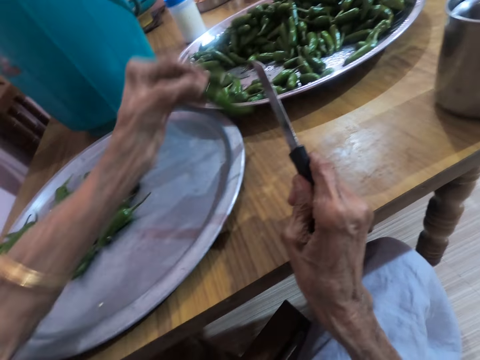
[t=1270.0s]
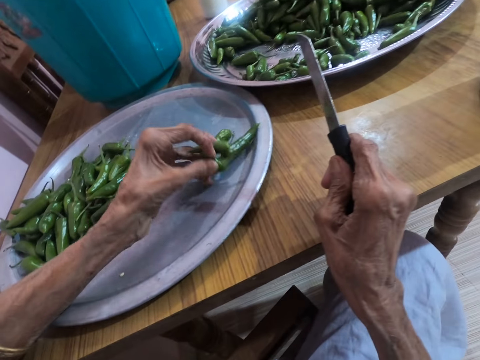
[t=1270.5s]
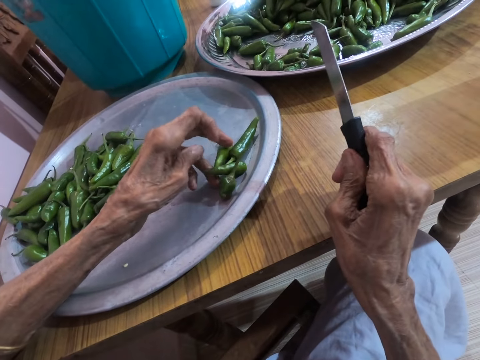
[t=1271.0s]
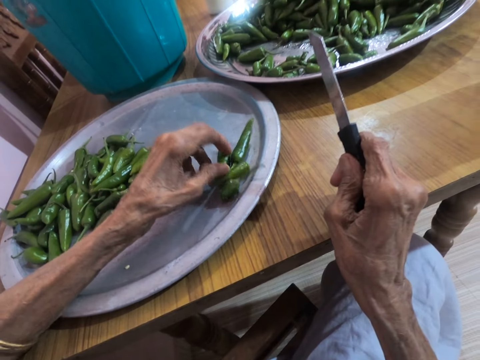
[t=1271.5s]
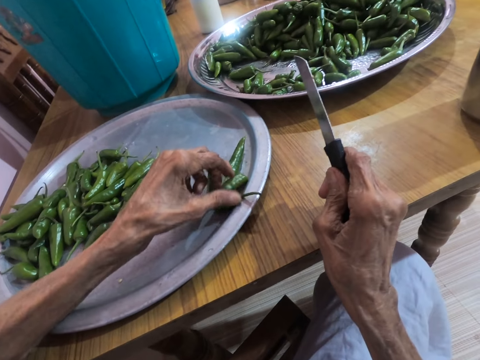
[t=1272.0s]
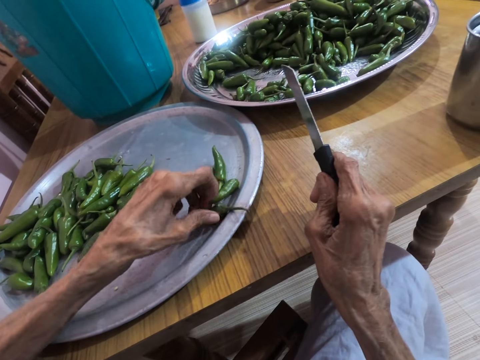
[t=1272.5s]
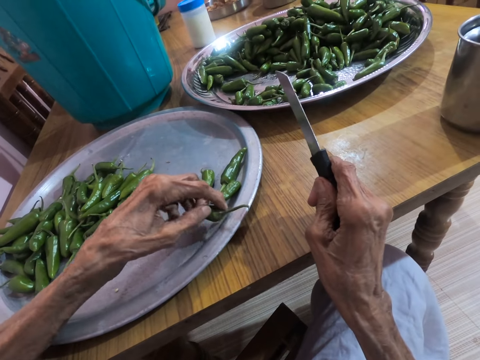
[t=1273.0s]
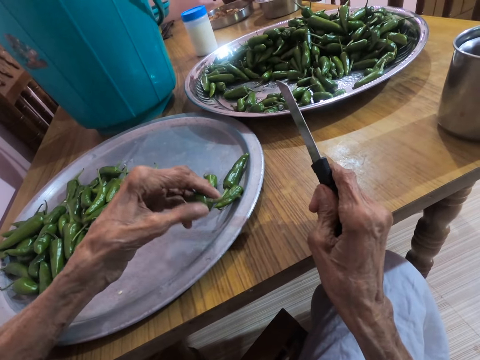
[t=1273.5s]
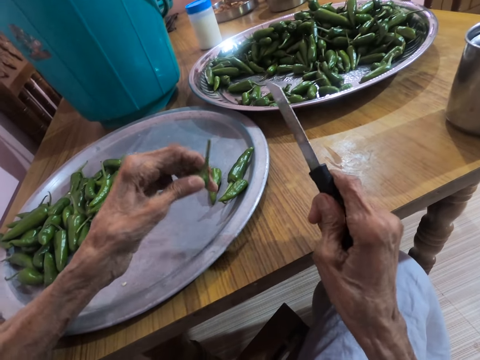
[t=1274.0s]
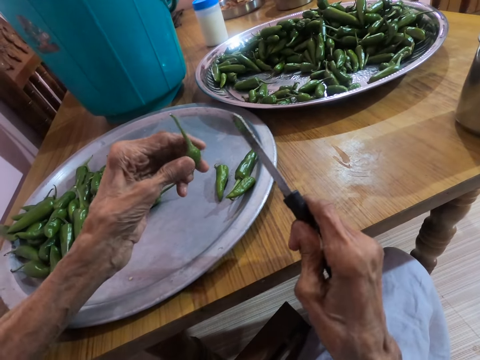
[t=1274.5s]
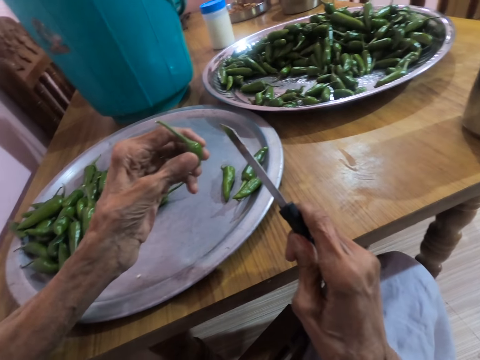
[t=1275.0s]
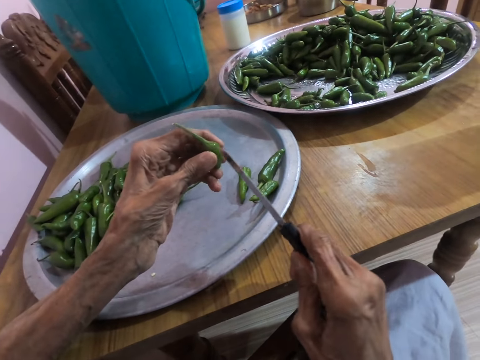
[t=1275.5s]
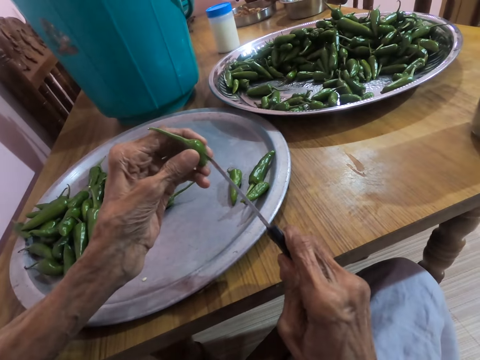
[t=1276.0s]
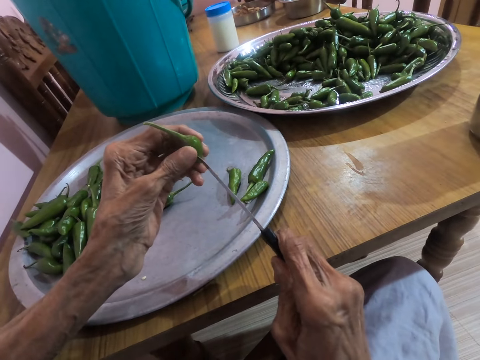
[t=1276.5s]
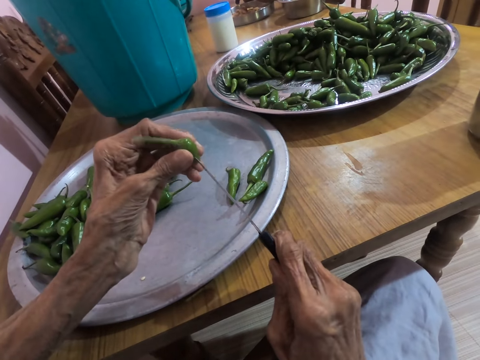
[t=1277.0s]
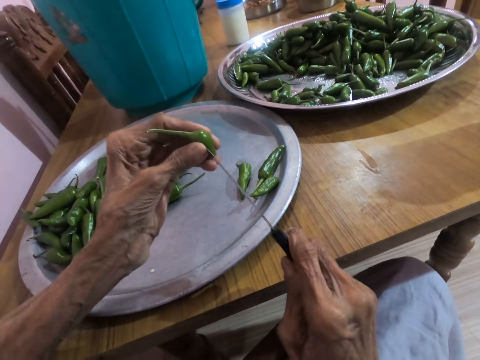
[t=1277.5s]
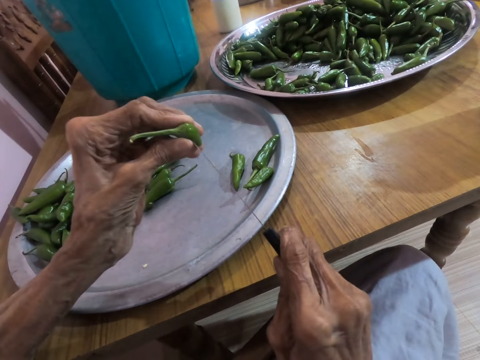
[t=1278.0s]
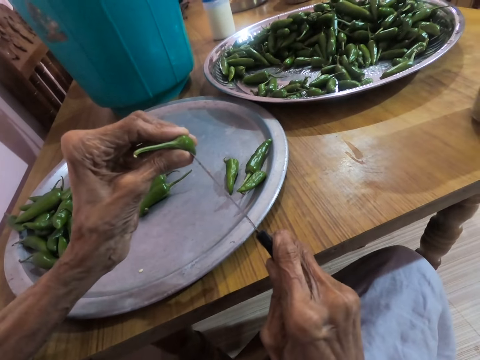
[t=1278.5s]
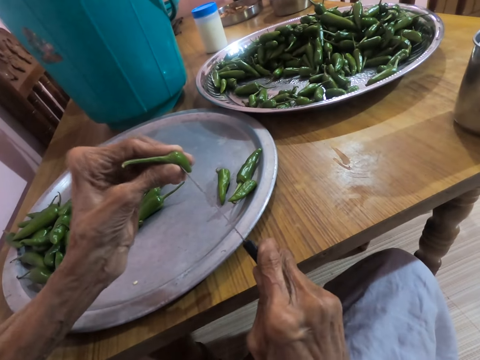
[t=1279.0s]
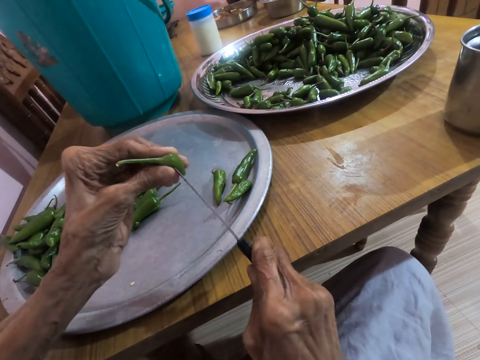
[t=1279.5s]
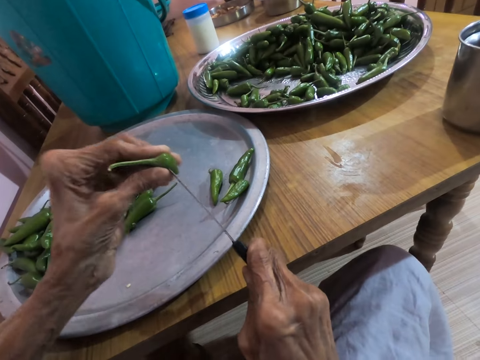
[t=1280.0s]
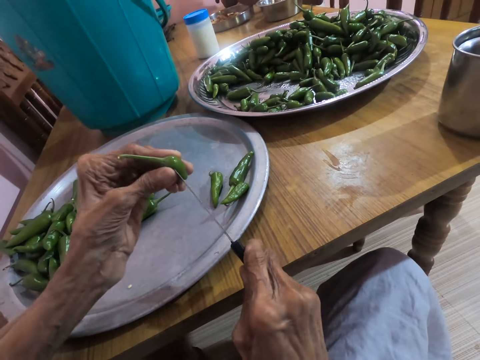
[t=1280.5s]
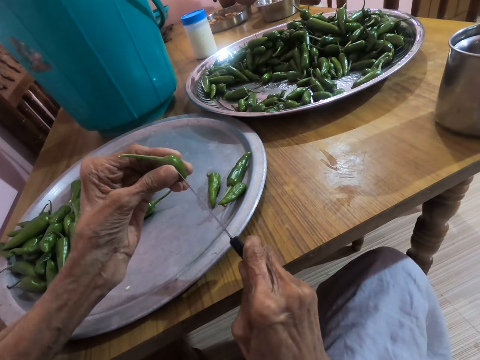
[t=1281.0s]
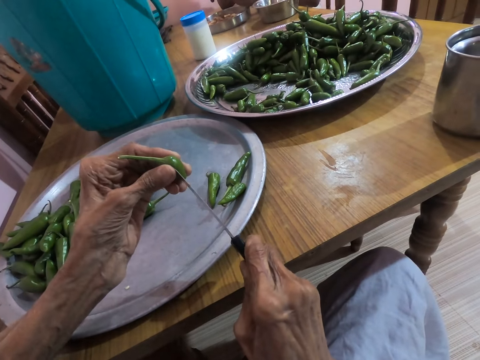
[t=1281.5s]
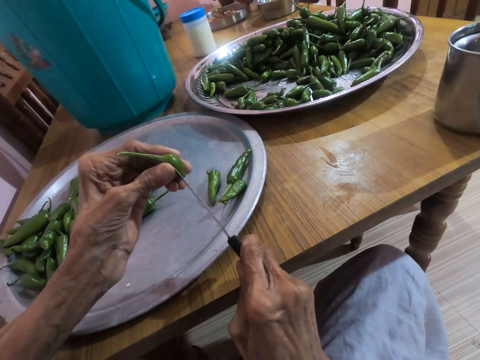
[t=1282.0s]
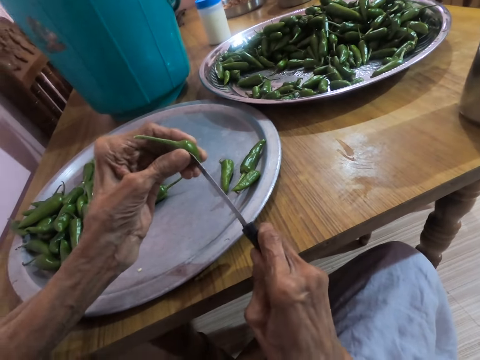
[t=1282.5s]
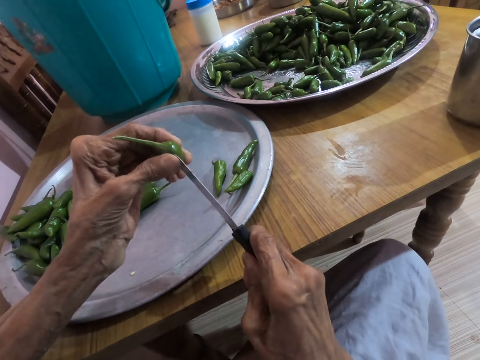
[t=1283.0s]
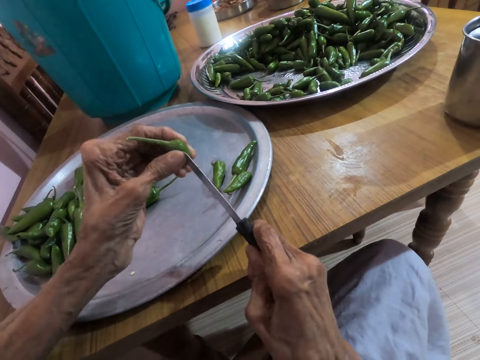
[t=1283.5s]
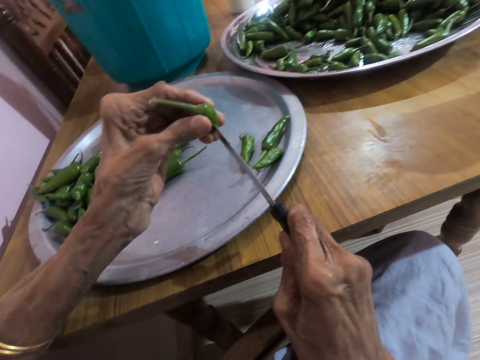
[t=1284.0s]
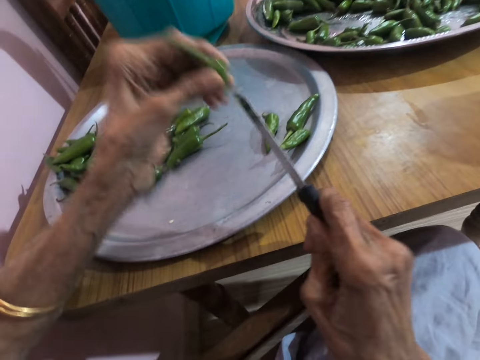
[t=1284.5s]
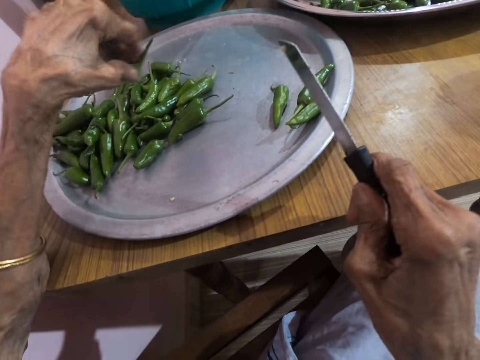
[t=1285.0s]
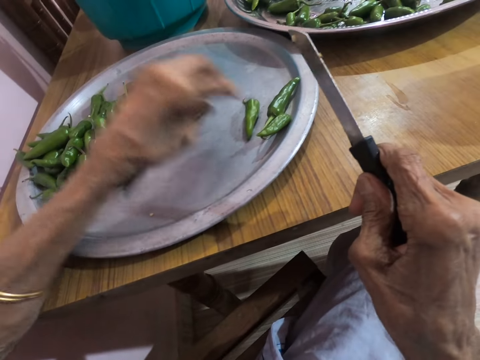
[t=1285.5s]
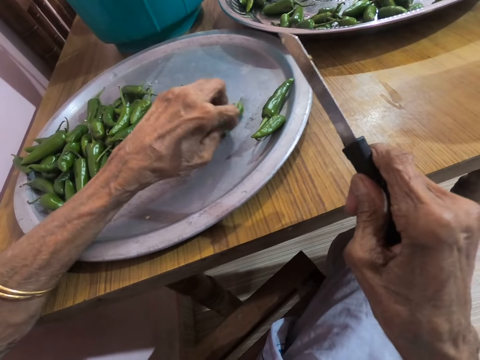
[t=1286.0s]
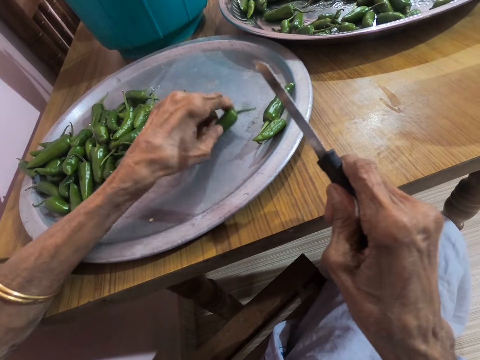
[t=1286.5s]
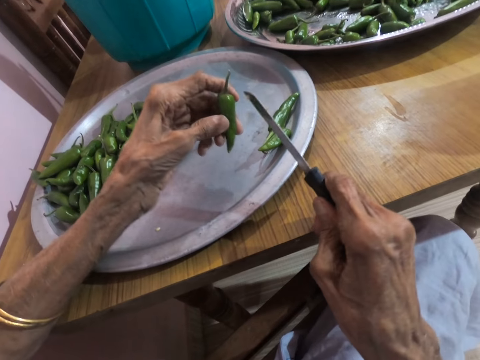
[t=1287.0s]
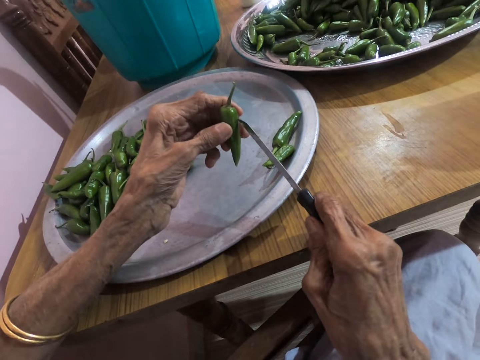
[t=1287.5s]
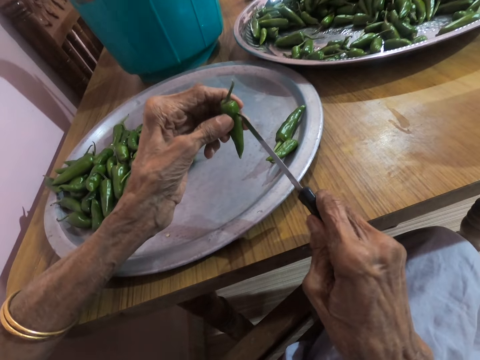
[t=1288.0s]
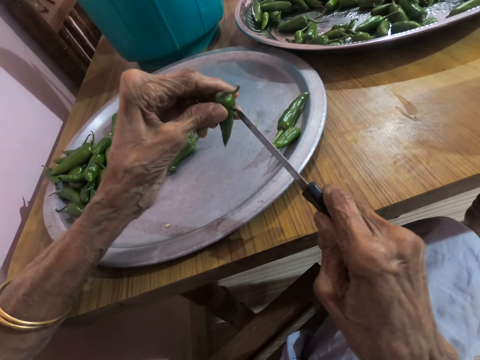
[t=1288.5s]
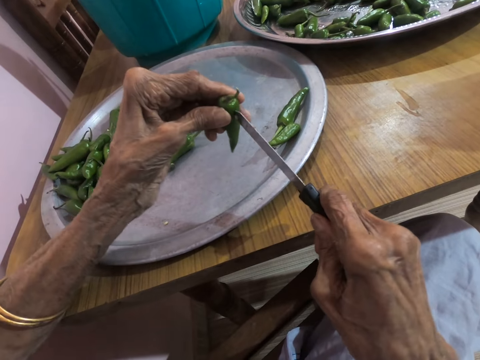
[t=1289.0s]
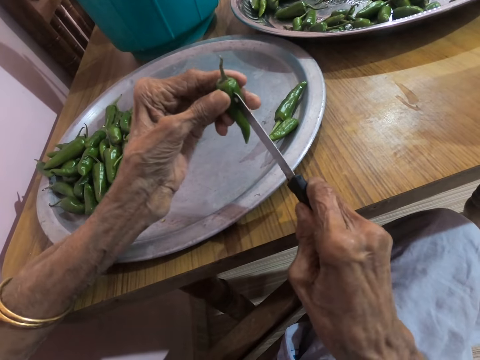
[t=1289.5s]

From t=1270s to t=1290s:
The camera wearer drops the green peppers in her hand on the tray on the table. She picks the green pepper from the tray on the table with her left hand. She cuts the green pepper in her left hand with the knife in her right hand. She drops the green pepper in her left hand on the tray on the table. She picks the green pepper from the tray on the table with her left hand. She cuts the green pepper in her left hand with the knife in her right hand.

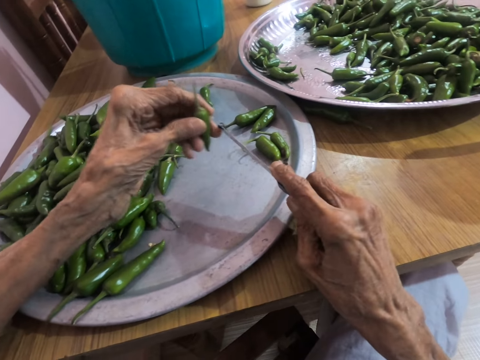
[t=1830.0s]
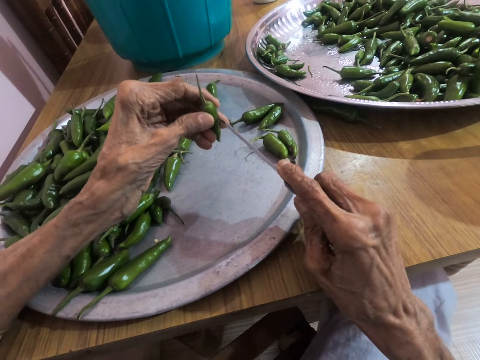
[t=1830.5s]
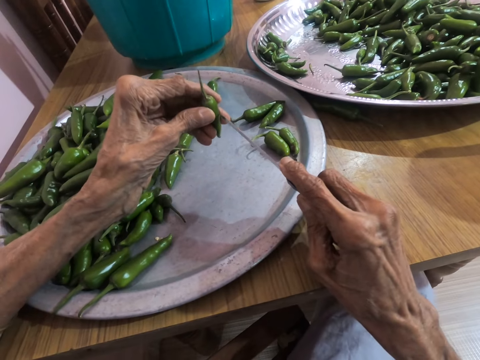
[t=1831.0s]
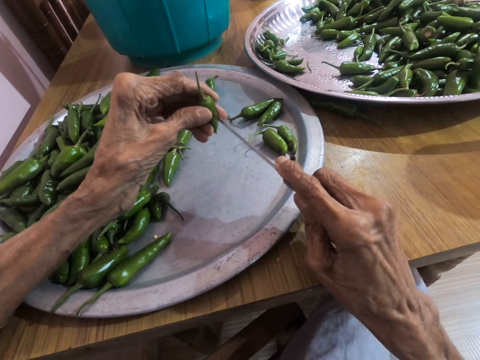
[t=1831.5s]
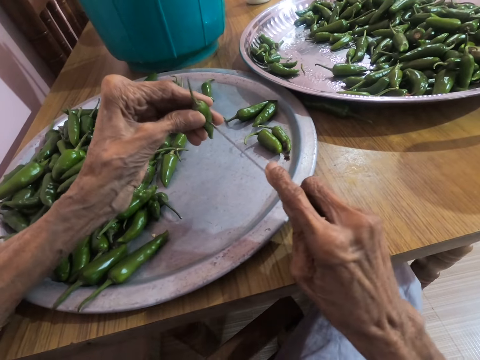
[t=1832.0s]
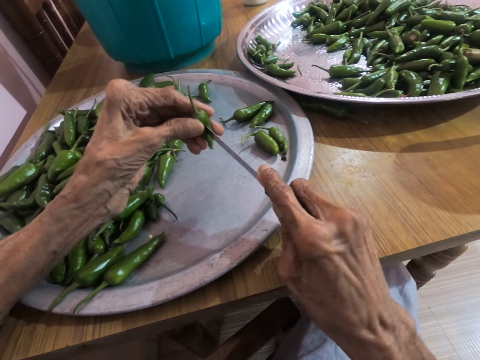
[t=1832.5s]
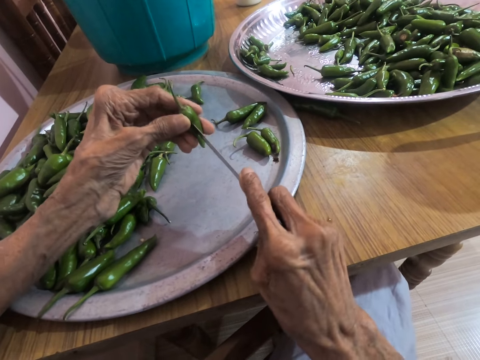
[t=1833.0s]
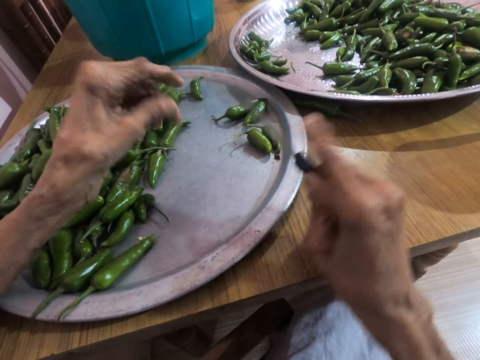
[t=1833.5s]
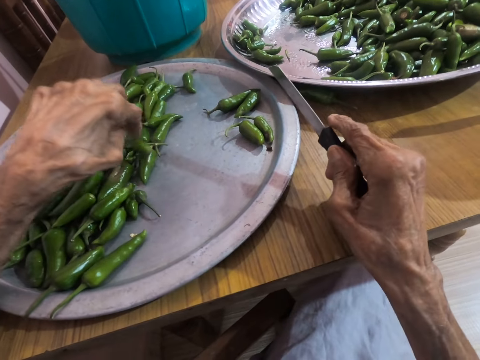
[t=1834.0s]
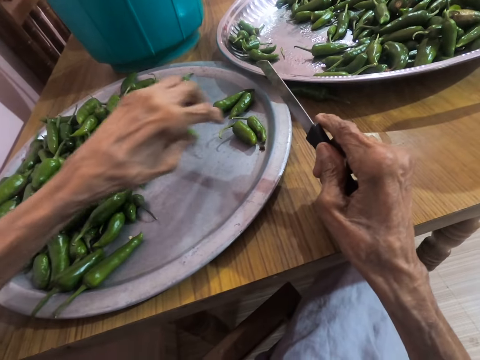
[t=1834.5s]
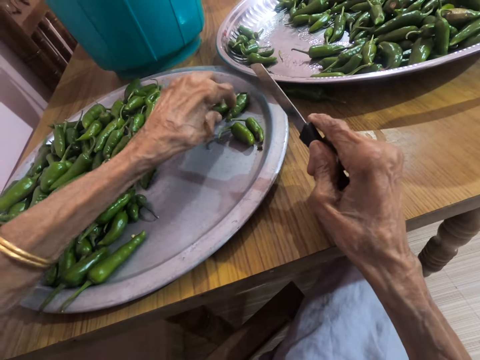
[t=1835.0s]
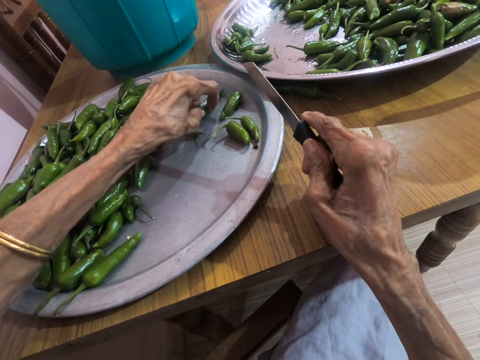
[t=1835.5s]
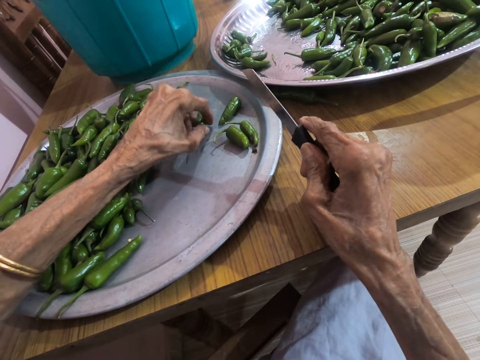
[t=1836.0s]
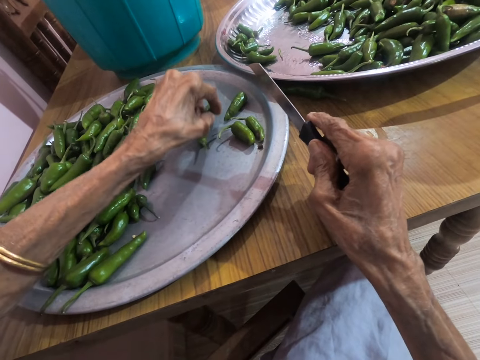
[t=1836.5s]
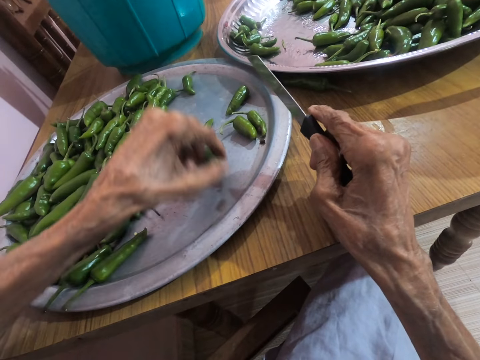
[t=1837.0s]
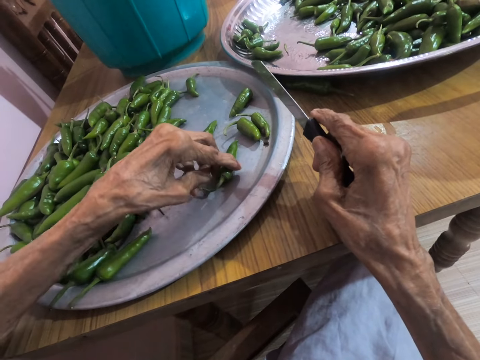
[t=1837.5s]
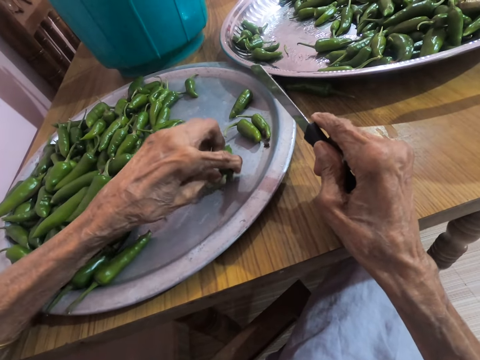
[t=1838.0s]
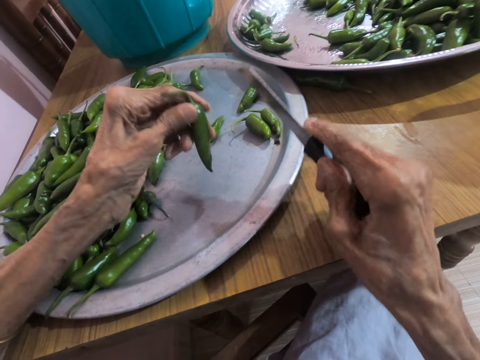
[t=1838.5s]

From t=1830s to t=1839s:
The camera wearer cuts the serrano pepper with the knife in her right hand. She drops the serrano pepper on the tray with her left hand. She picks the serrano pepper from the tray with her left hand.
